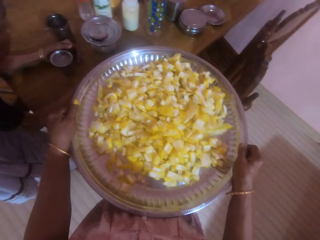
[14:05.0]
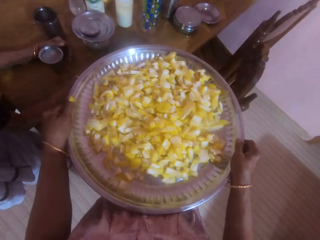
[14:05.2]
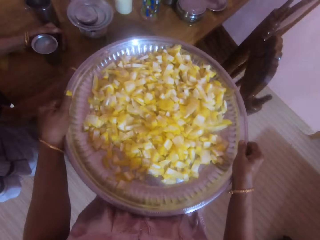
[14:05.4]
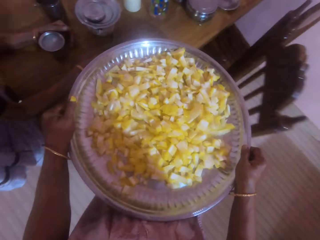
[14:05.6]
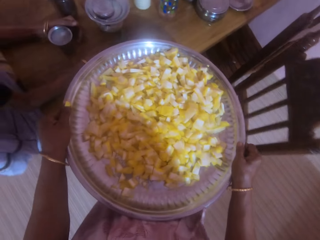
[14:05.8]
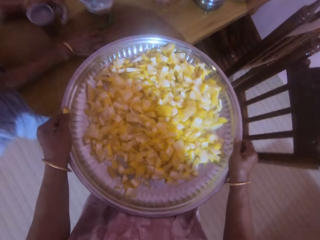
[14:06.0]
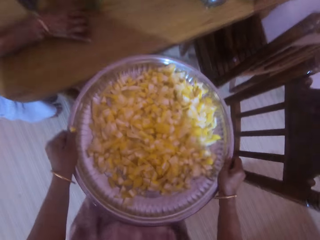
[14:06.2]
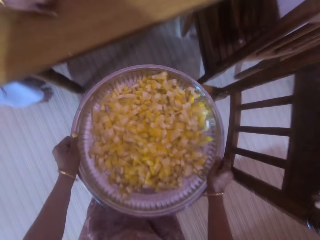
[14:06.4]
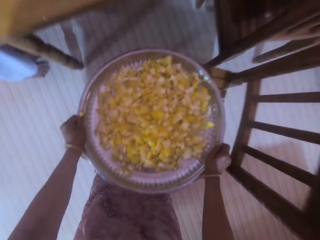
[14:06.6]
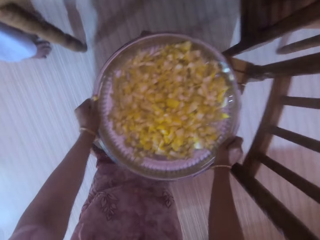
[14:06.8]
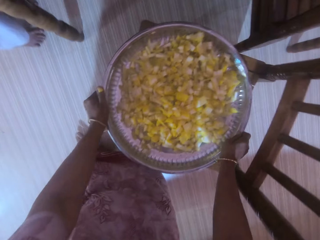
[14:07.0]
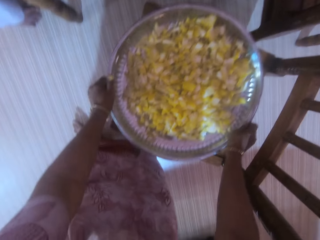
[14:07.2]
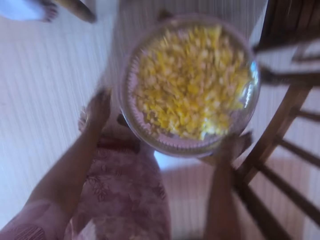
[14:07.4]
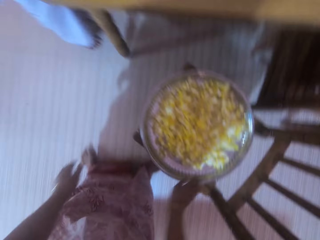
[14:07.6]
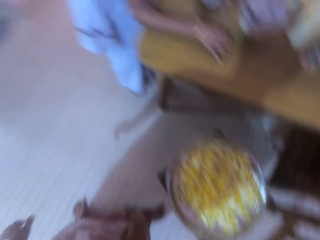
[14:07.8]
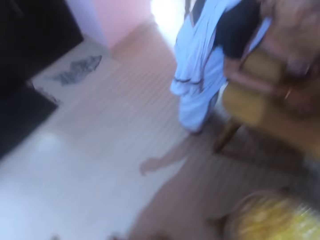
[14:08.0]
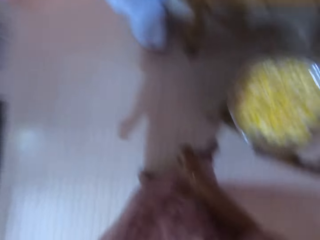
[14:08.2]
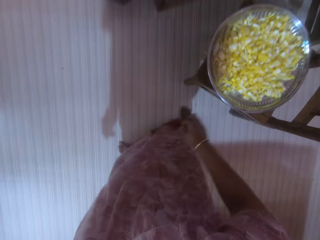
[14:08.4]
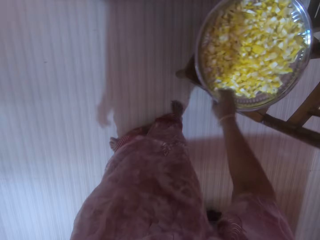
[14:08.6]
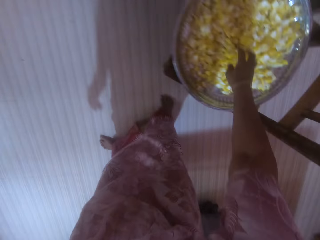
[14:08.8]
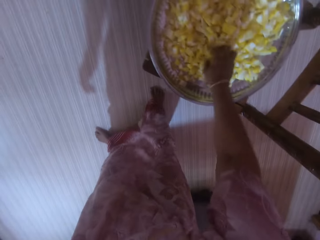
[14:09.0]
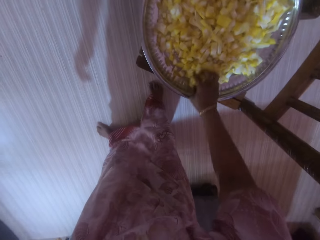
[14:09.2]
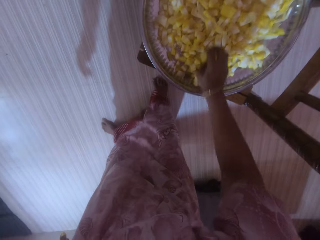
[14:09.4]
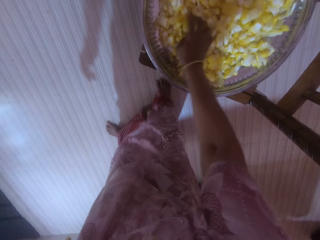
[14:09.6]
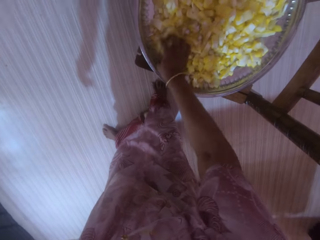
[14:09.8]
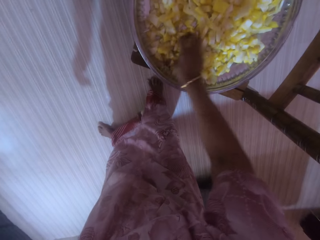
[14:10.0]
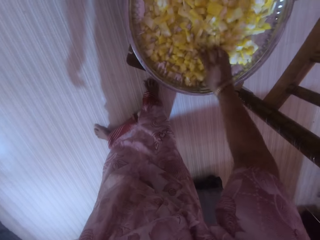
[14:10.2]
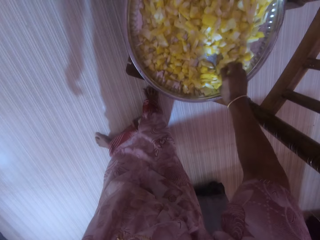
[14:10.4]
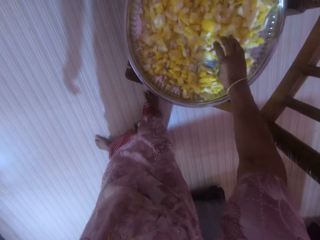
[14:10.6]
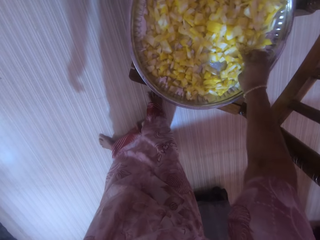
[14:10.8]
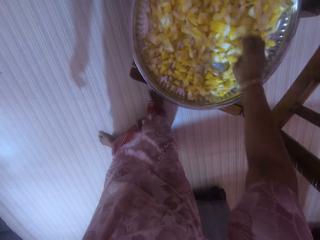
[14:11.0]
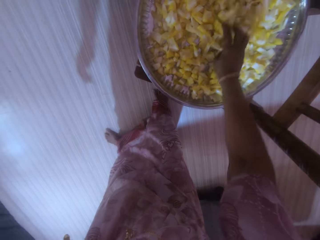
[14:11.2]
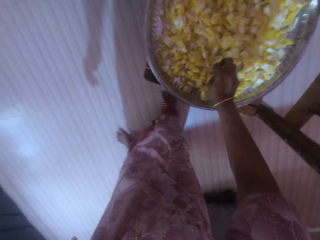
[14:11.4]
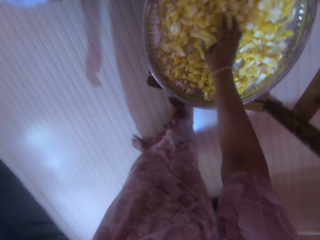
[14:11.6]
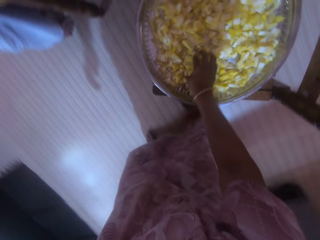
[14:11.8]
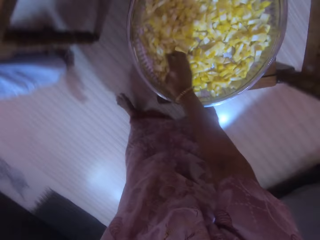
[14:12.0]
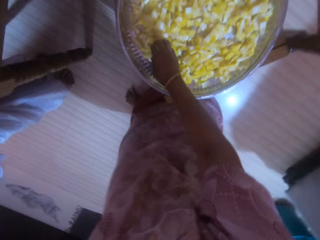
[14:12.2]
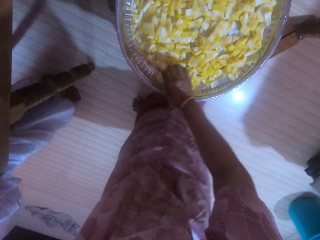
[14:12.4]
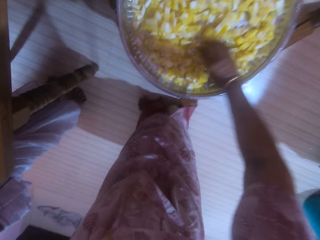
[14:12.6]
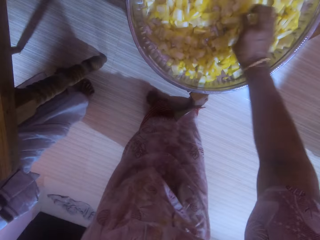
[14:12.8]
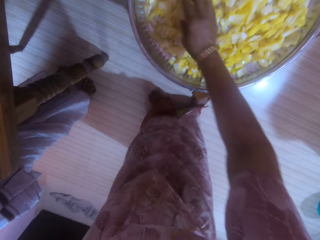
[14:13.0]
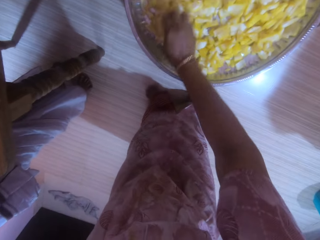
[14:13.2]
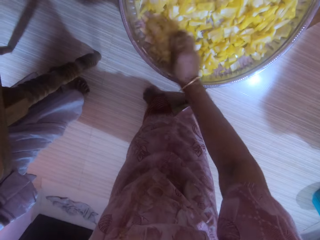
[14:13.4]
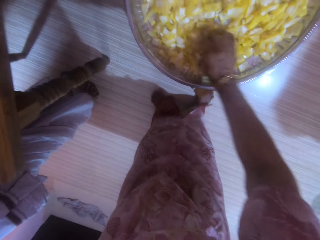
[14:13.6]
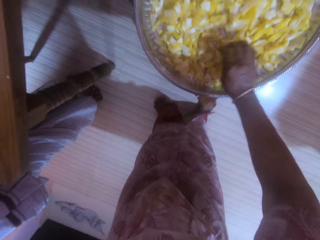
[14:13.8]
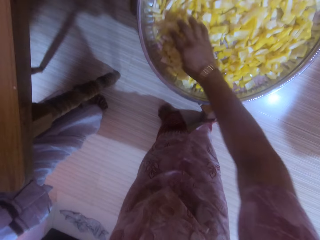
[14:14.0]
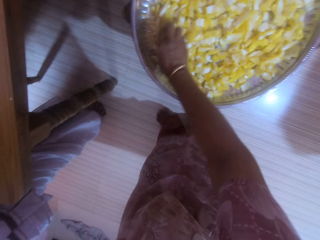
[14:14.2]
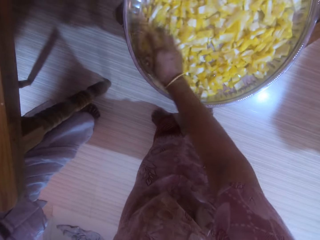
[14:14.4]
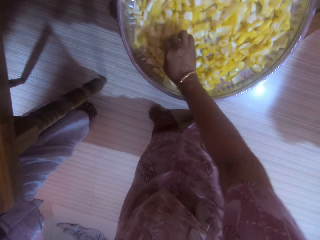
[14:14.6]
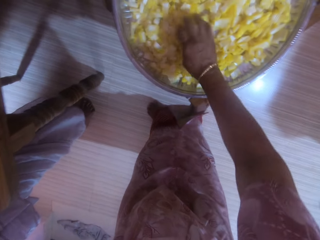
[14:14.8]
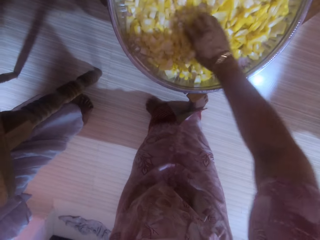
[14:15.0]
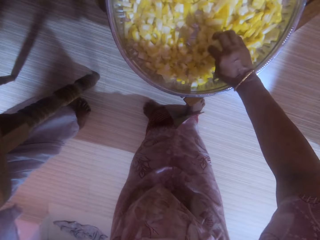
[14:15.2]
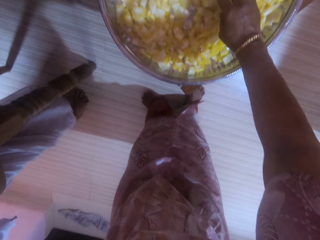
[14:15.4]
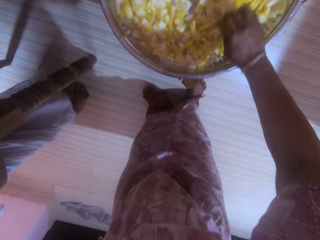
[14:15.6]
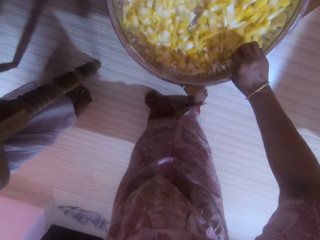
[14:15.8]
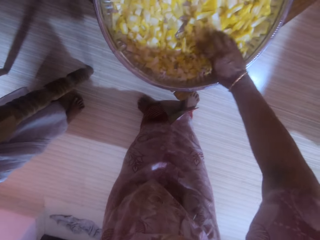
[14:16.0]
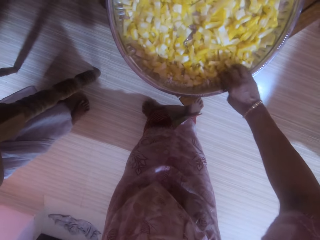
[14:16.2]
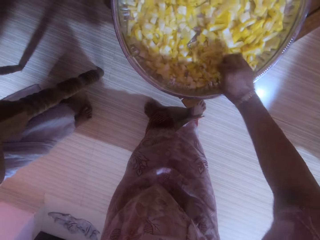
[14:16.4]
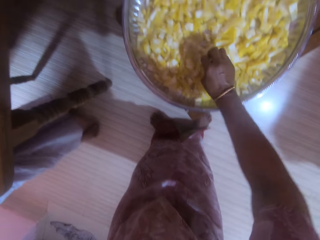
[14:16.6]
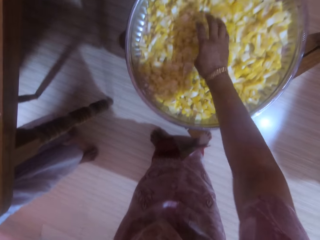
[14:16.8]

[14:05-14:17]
The camera wearer moves the chair with a hand. They put the tray with food on the chair. They rise. They look around. They turn around. They spread the food in the tray with the right hand.

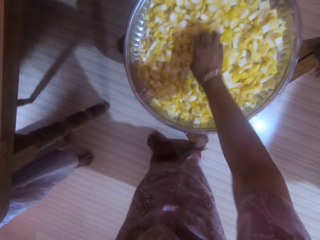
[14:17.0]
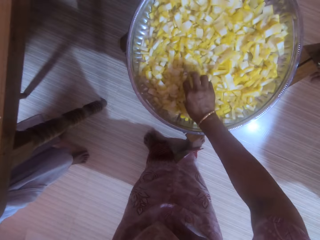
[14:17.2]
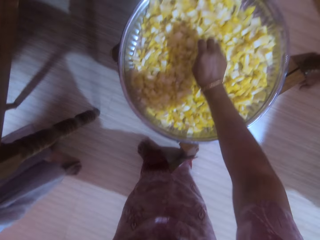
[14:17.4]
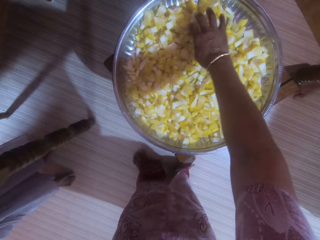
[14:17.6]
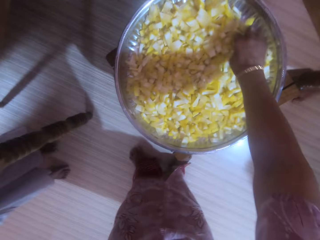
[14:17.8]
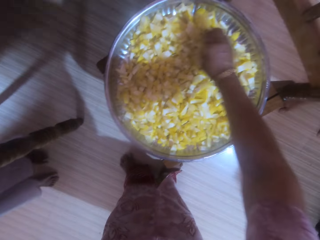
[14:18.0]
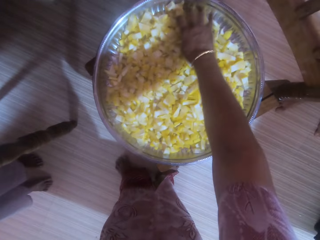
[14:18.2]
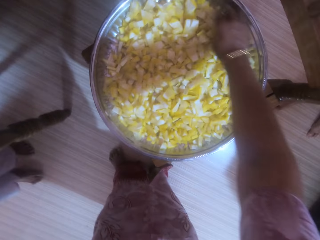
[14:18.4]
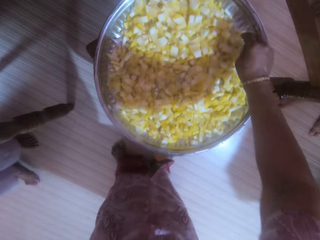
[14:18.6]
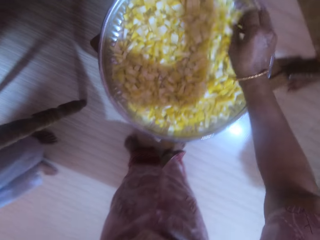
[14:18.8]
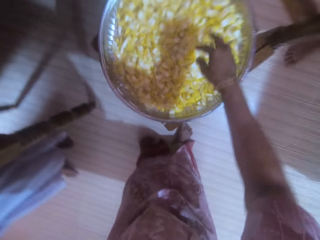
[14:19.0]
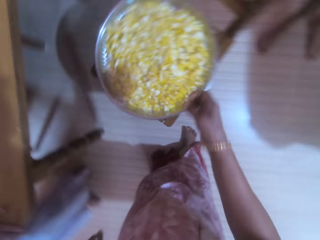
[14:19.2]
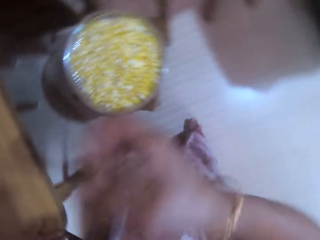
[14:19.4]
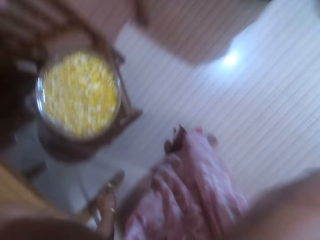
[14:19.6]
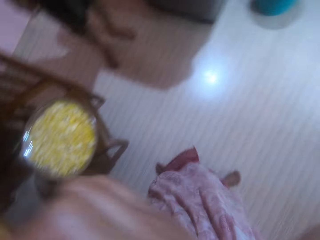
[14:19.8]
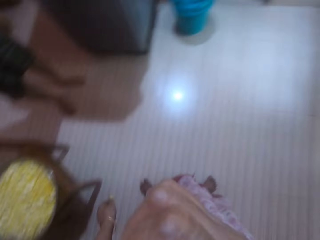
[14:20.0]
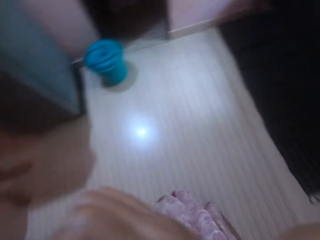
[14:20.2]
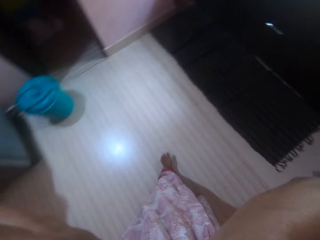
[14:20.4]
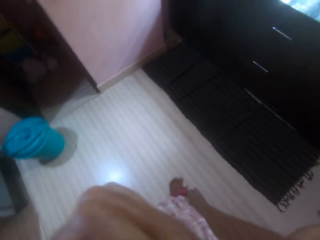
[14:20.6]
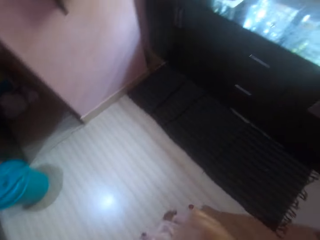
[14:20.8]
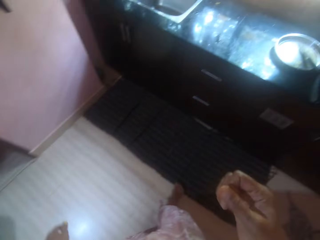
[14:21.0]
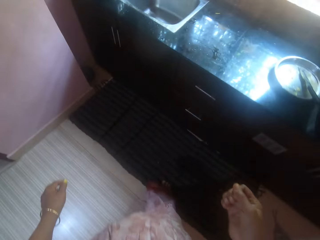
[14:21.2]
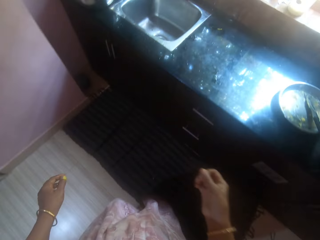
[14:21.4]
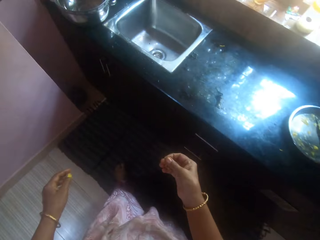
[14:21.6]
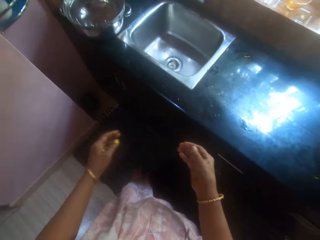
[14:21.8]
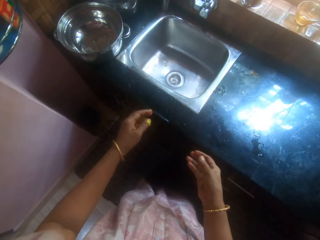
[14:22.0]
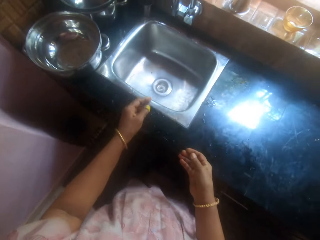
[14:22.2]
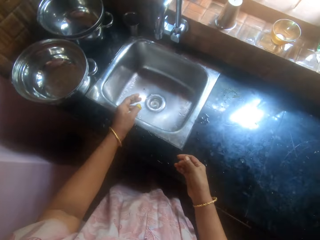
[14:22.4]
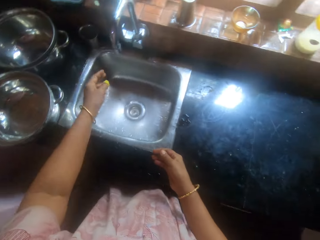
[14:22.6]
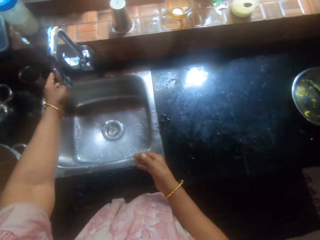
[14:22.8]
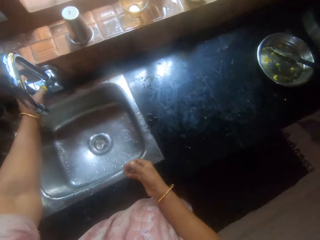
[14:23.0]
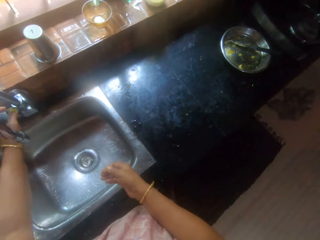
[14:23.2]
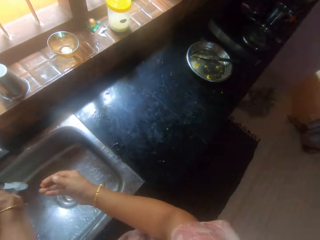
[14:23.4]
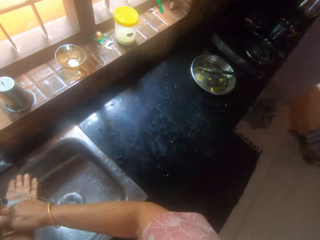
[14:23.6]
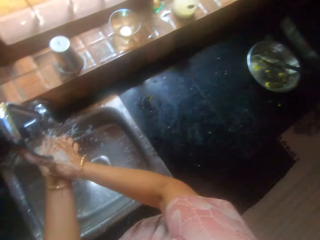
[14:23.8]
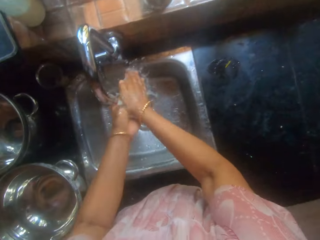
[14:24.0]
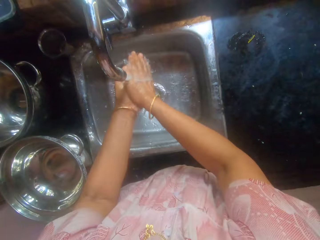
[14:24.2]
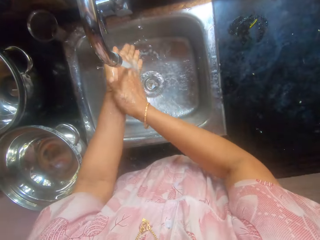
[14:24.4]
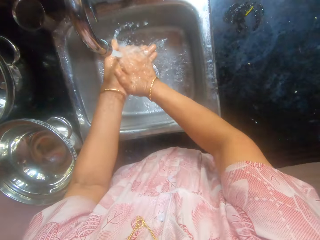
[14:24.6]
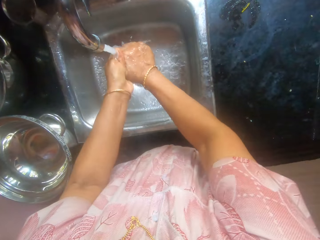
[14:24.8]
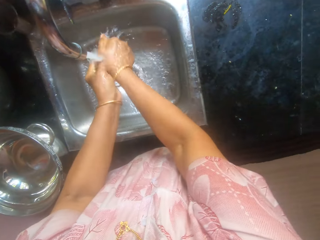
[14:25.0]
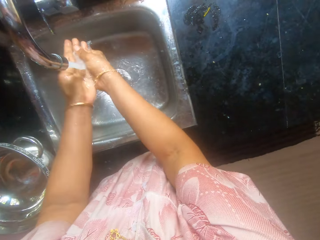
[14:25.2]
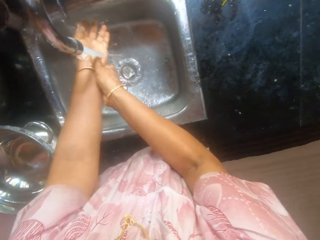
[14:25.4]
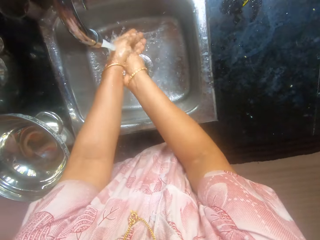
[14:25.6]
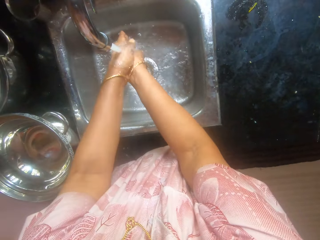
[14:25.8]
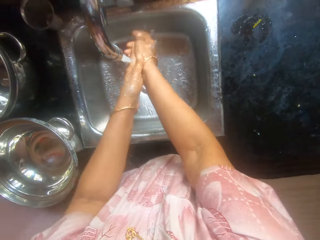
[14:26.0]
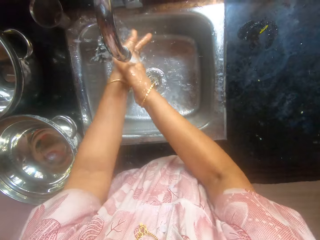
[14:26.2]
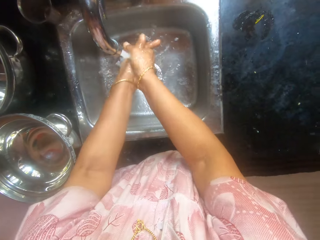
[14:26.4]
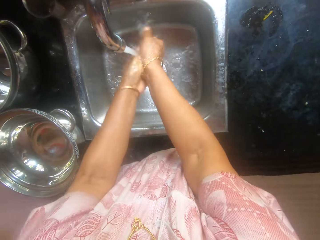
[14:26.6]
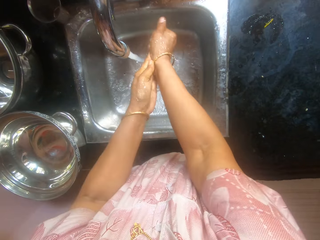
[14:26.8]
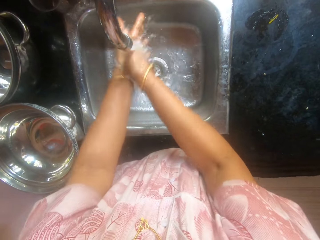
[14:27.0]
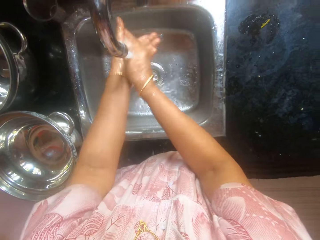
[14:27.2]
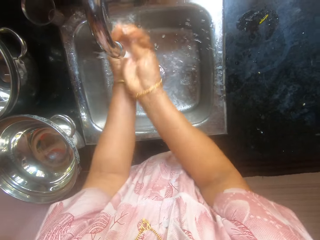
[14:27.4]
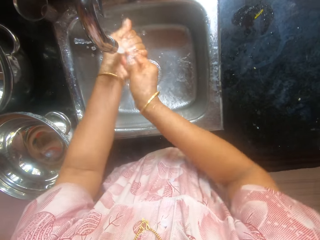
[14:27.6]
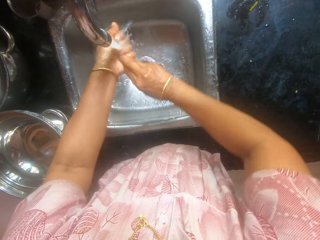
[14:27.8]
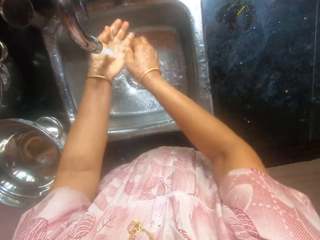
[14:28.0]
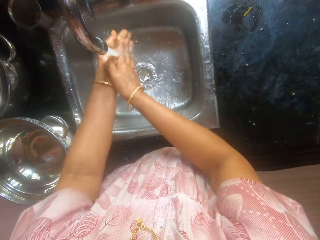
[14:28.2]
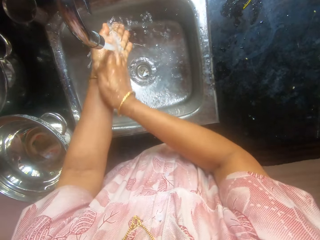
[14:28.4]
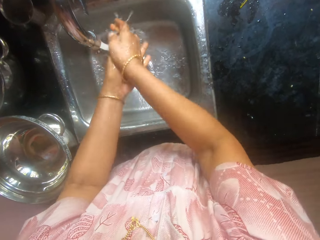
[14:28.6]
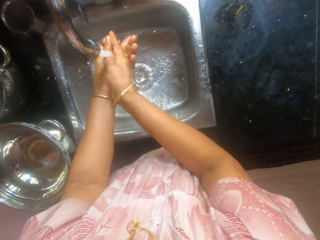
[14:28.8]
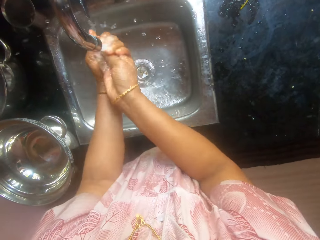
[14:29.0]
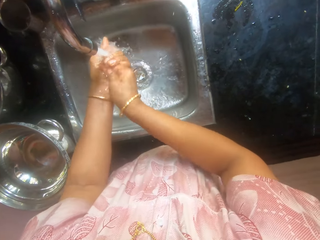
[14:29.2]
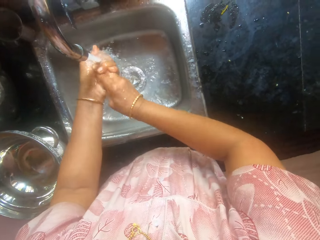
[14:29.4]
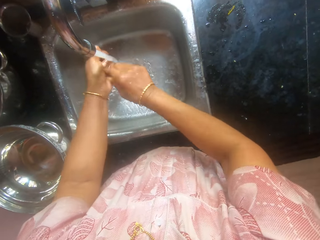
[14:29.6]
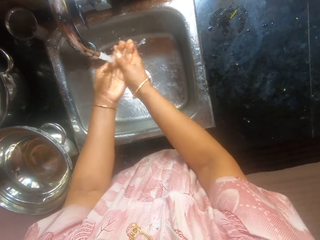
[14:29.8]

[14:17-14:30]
The camera wearer raises the right hand. He turns around. He walks around. He opens the tap with the left hand. He washes his hands.
